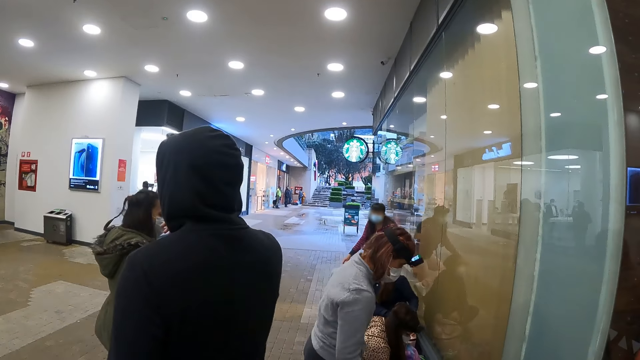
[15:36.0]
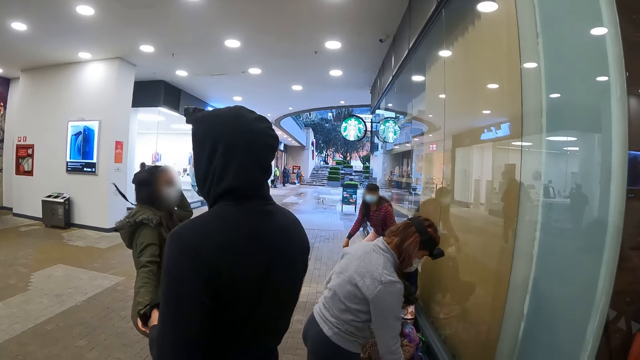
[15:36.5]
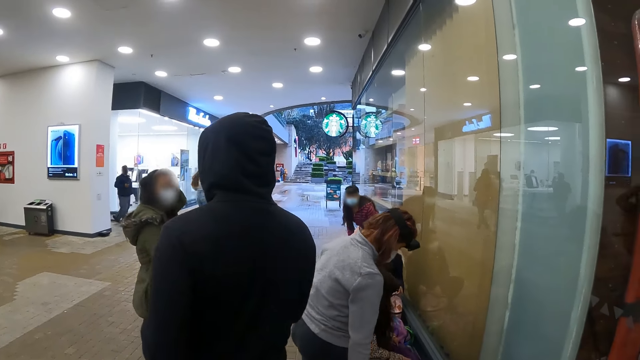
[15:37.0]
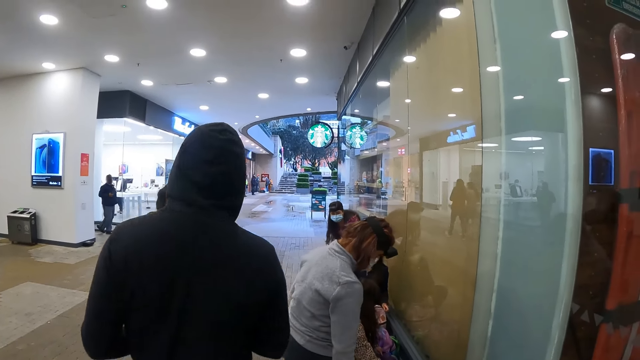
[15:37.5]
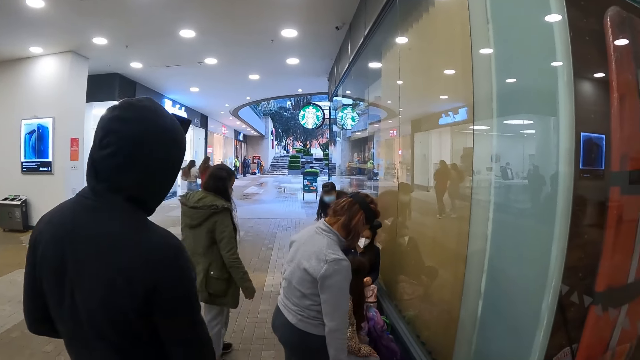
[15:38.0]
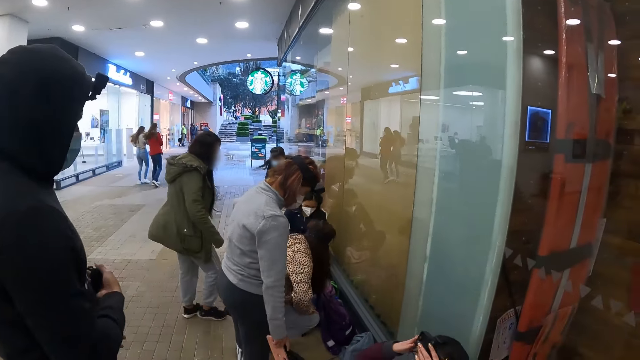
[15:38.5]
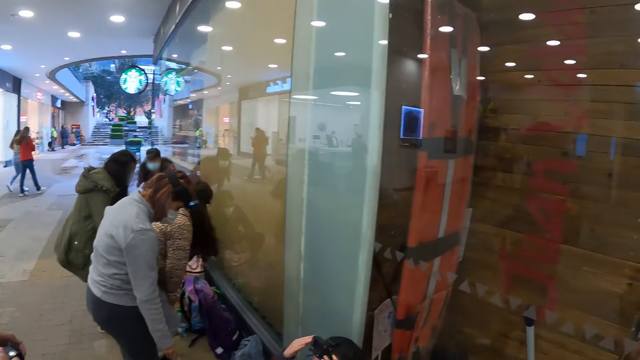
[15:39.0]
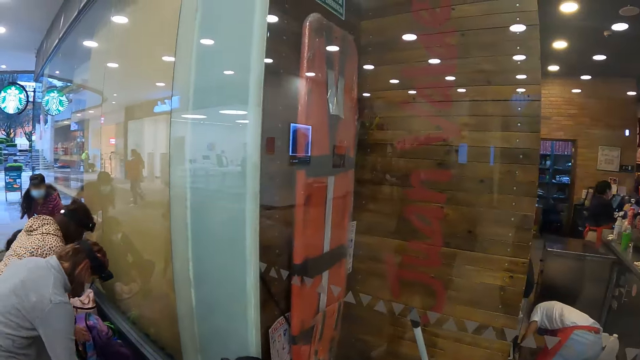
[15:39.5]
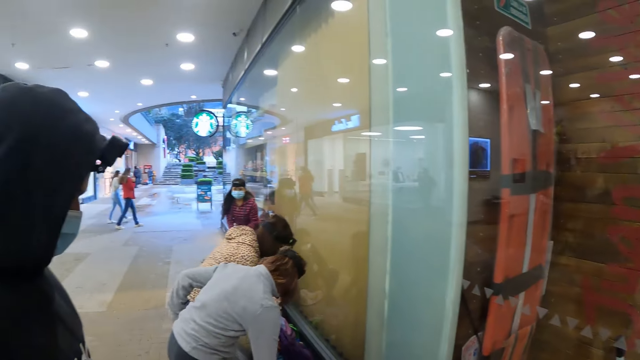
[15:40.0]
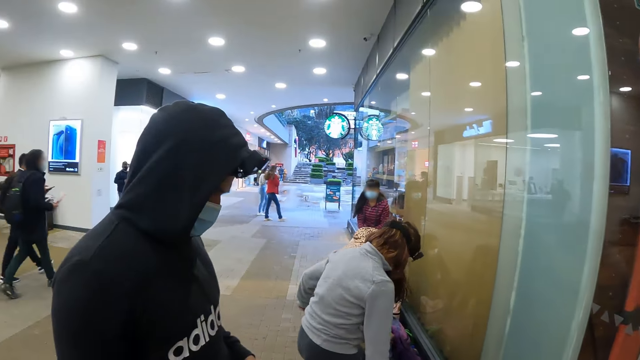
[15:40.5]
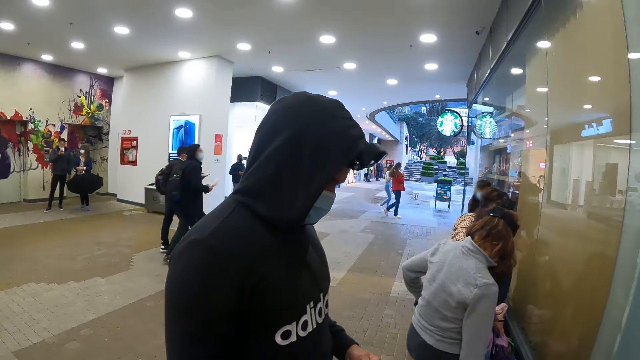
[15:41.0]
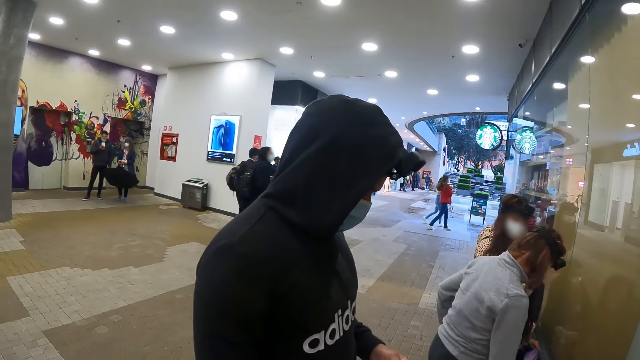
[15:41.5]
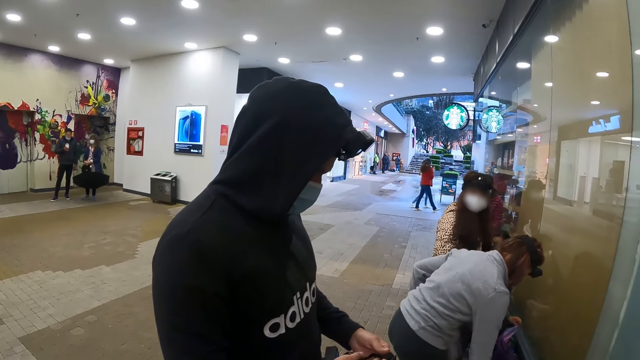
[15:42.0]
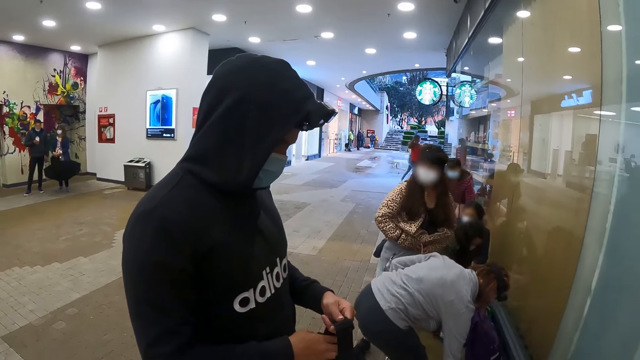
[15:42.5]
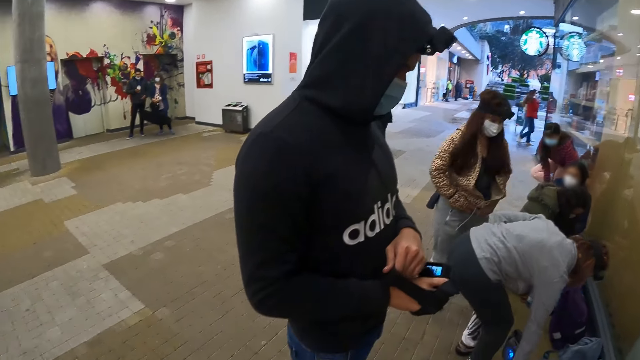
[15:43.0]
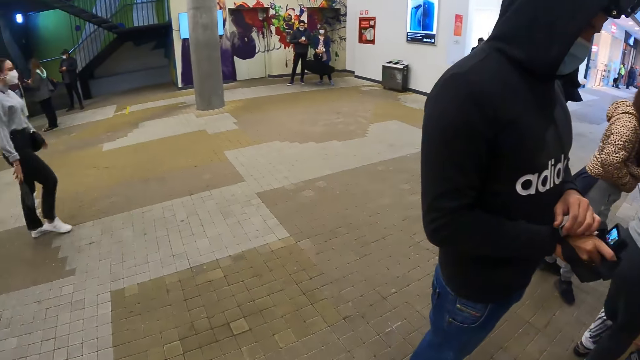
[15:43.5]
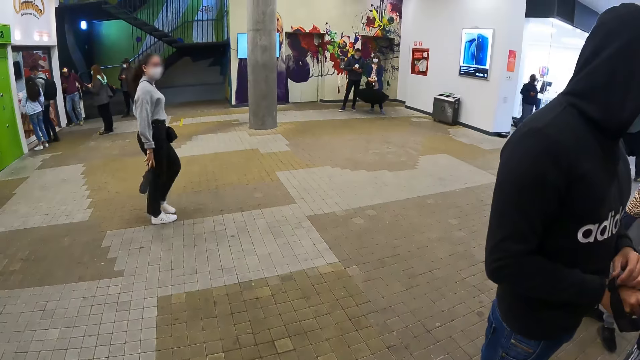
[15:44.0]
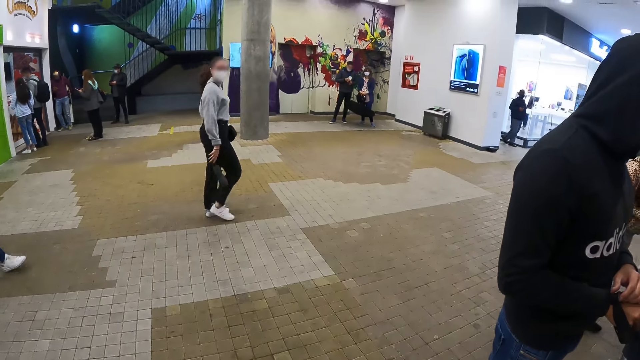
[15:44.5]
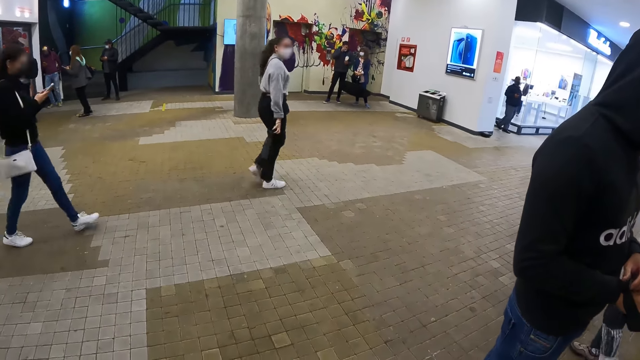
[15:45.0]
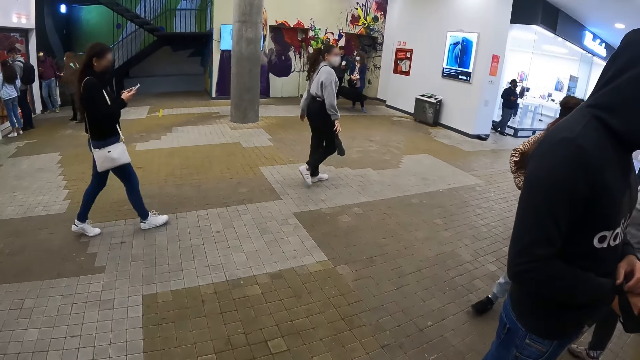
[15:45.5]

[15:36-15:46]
The camera wearer looks around the mall.

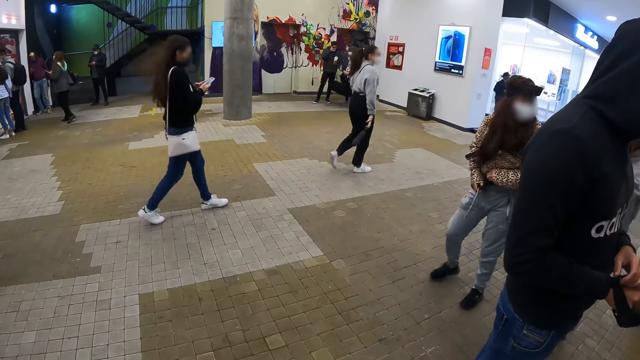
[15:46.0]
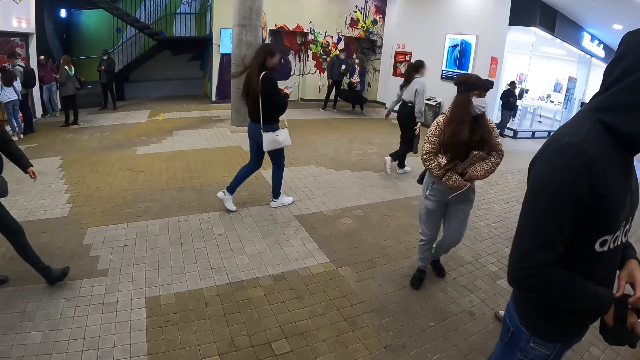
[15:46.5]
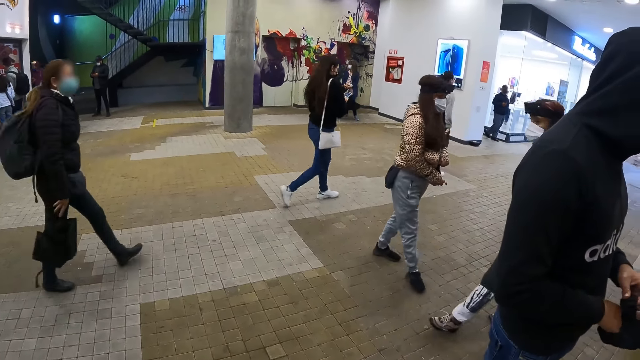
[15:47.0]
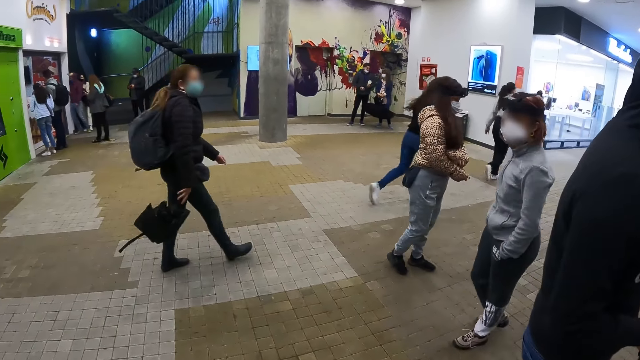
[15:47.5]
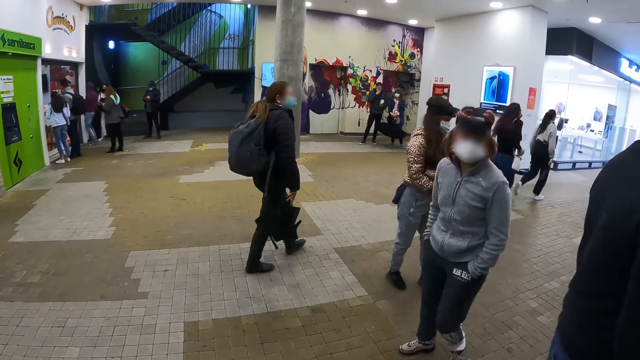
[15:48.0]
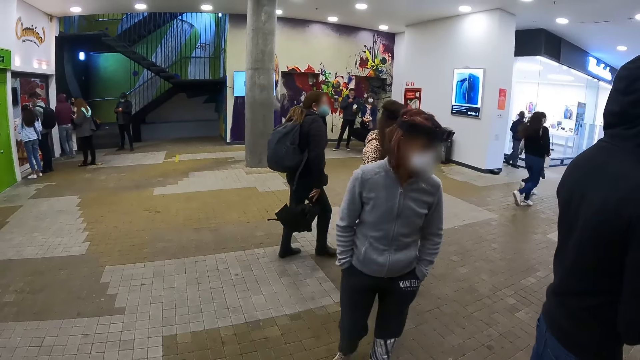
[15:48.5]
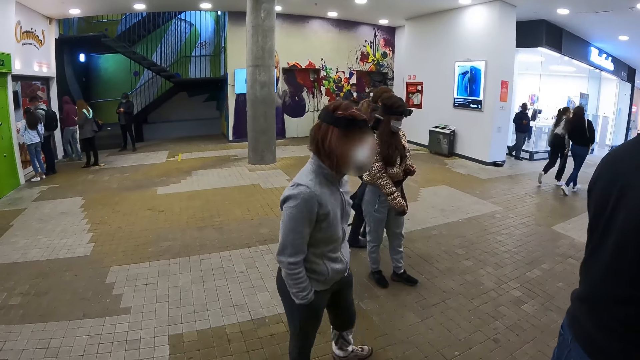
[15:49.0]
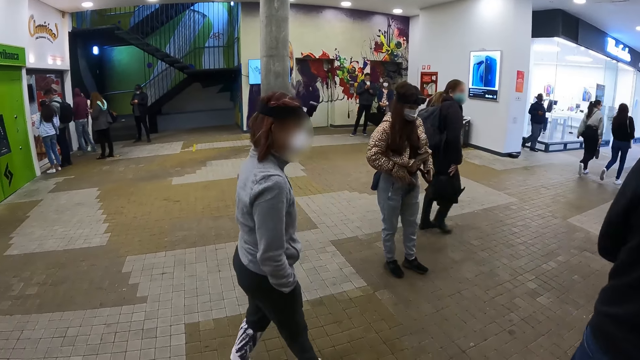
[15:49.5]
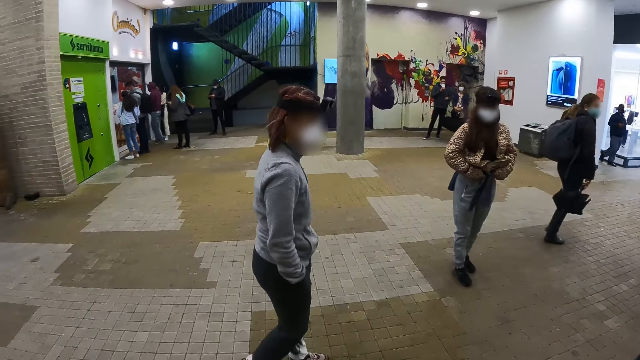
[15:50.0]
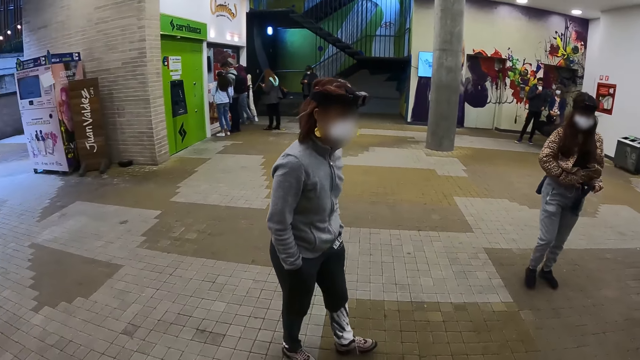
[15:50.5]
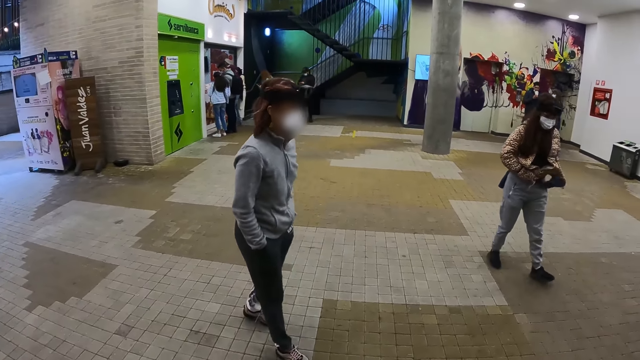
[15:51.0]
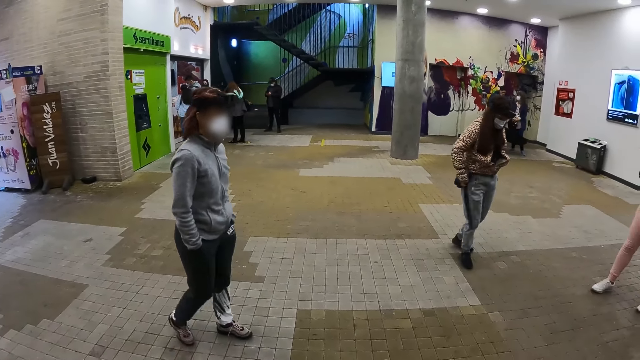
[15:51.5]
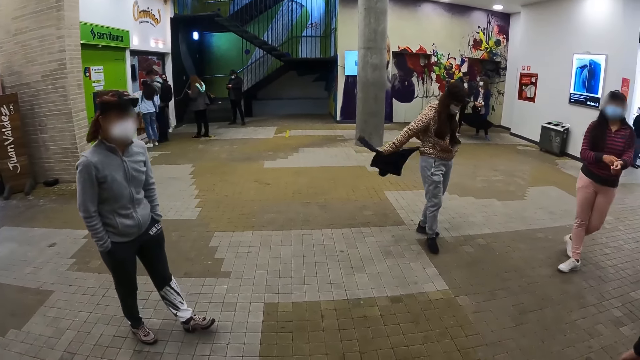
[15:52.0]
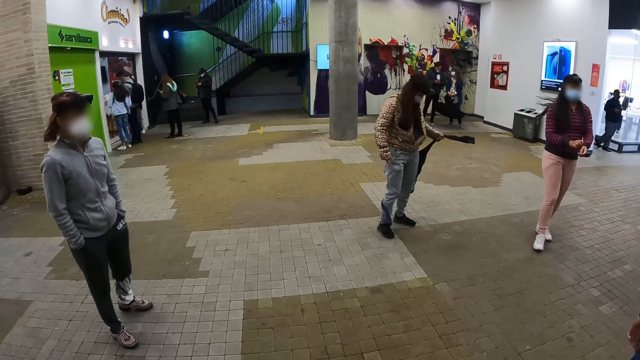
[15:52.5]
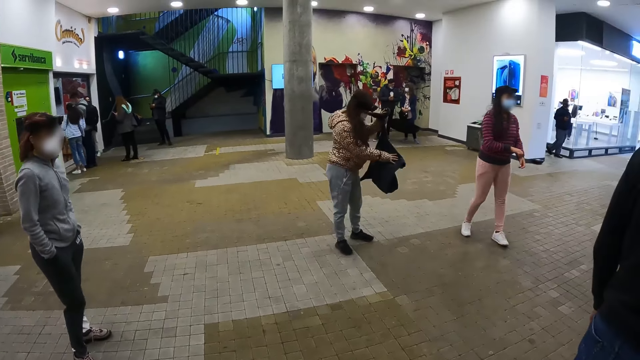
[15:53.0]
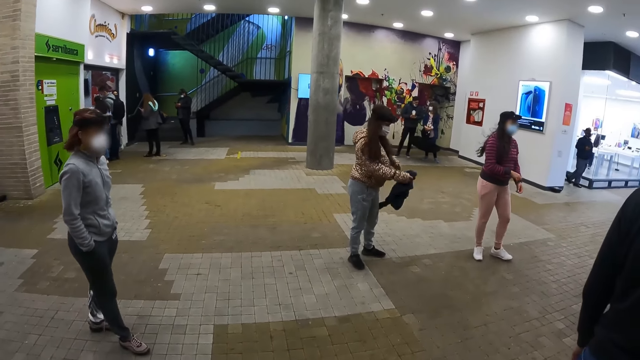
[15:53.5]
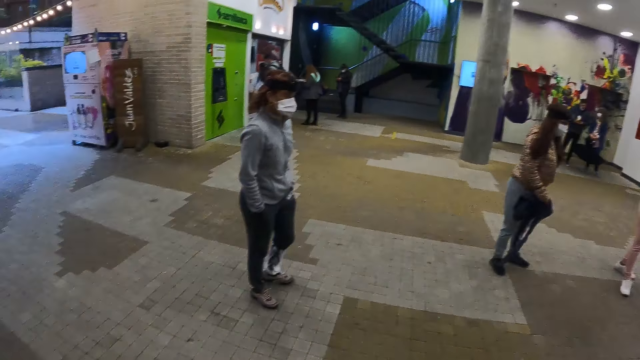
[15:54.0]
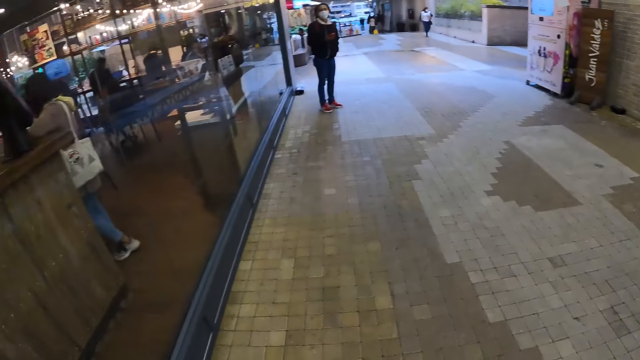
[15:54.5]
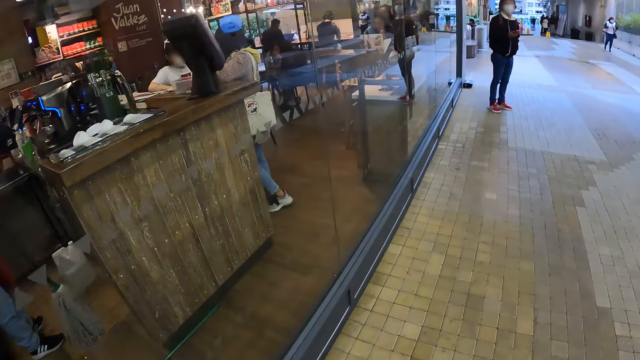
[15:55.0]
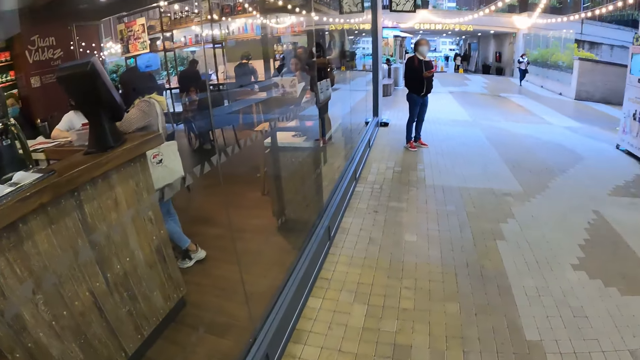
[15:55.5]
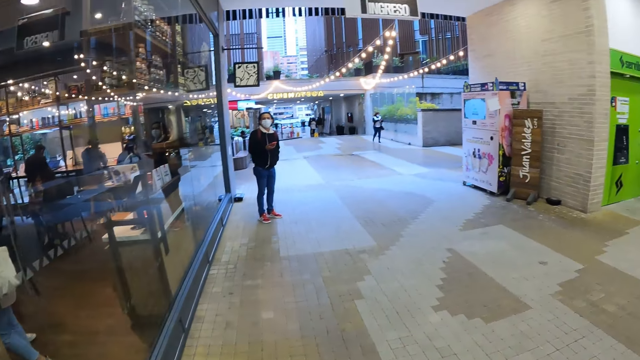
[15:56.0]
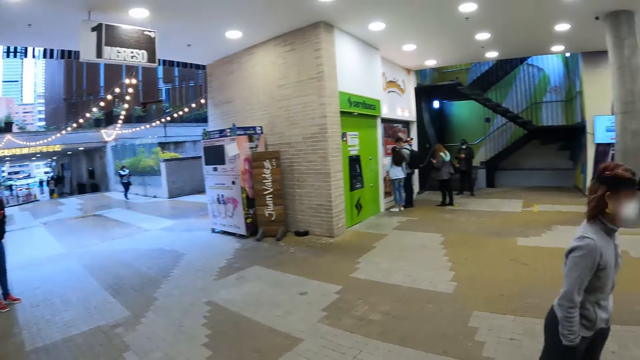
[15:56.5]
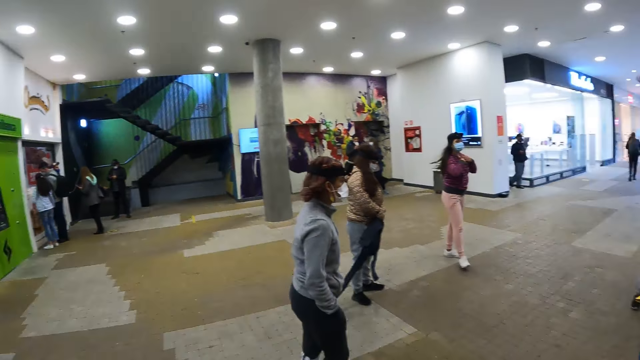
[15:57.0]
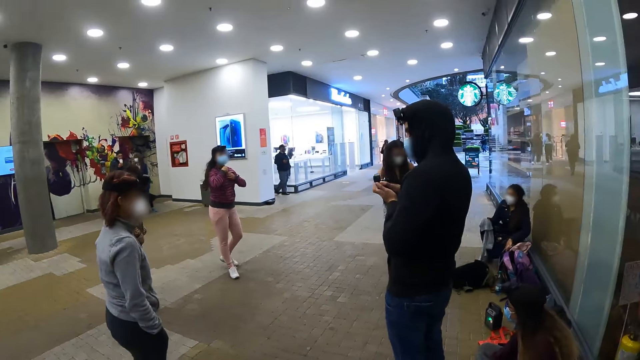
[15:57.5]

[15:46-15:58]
A person walks across the hallway. The camera wearer walks across the hallway.
